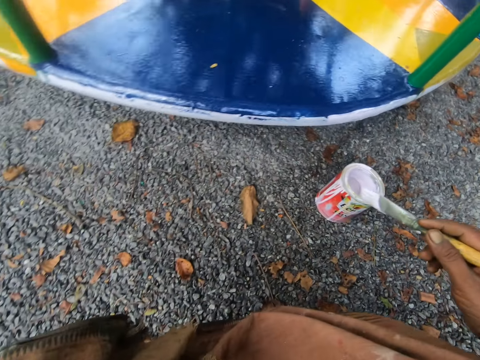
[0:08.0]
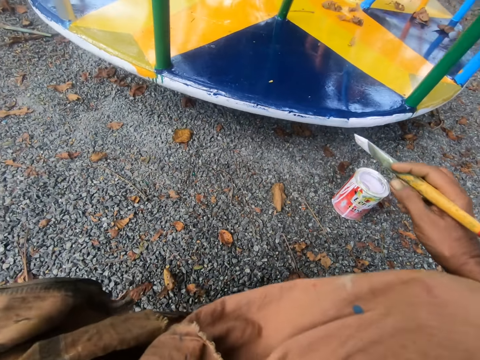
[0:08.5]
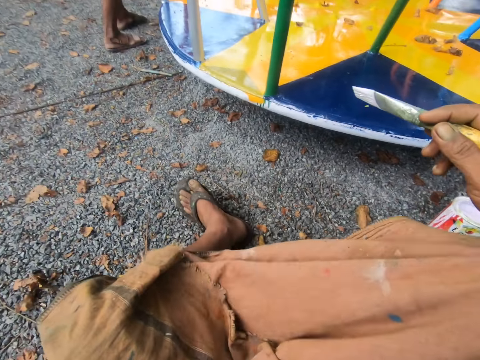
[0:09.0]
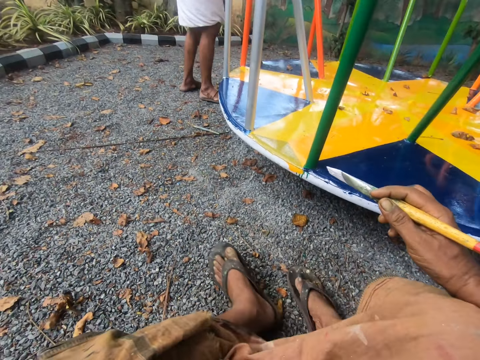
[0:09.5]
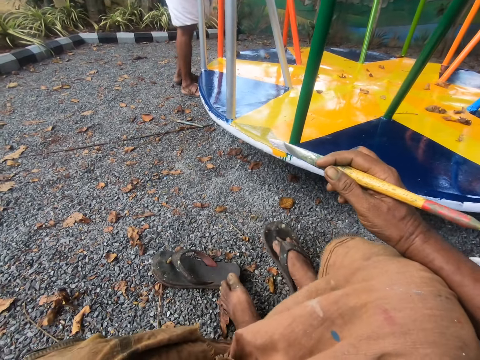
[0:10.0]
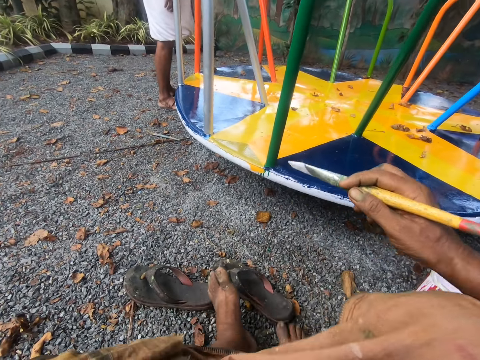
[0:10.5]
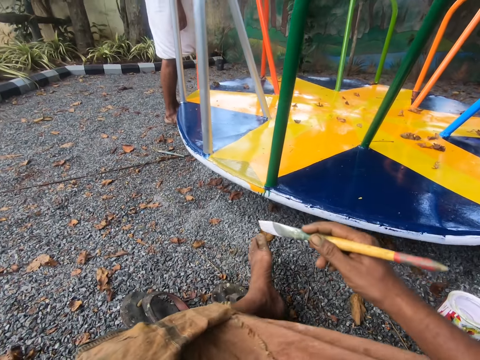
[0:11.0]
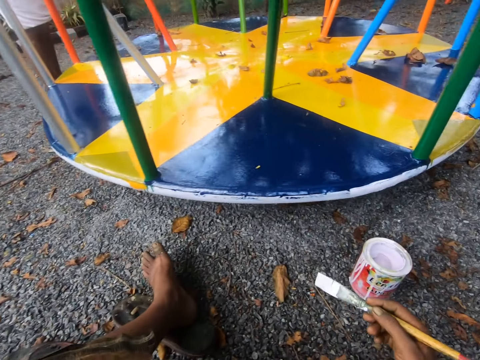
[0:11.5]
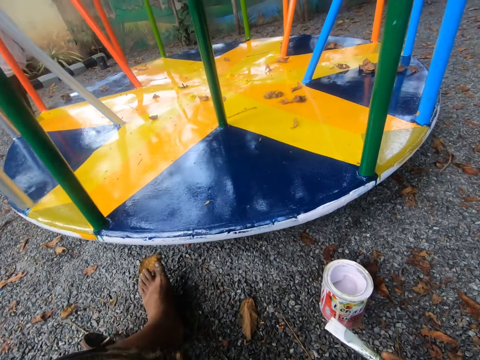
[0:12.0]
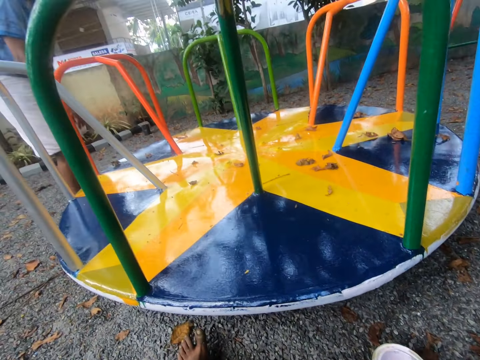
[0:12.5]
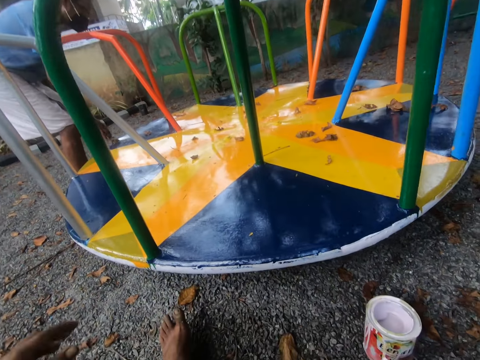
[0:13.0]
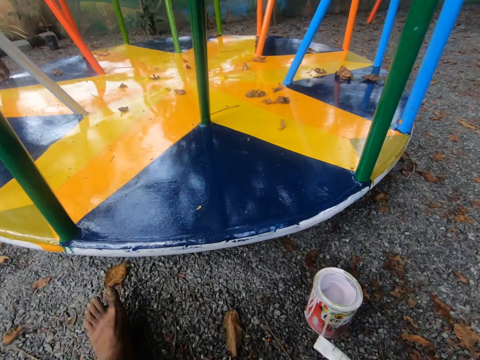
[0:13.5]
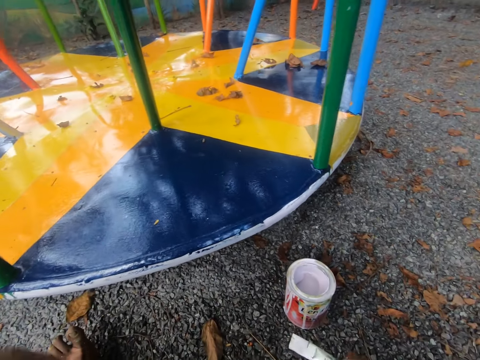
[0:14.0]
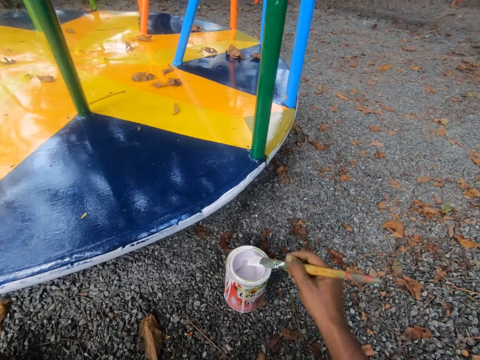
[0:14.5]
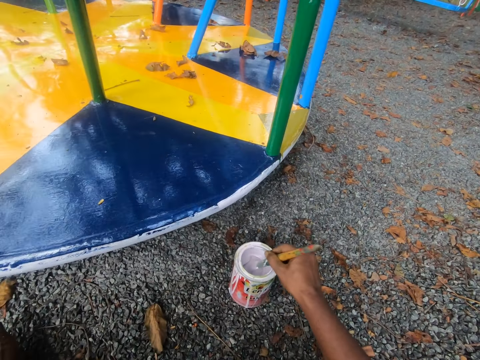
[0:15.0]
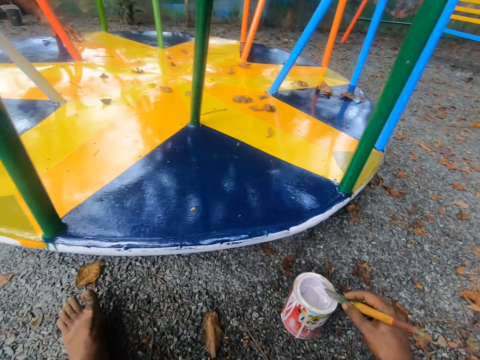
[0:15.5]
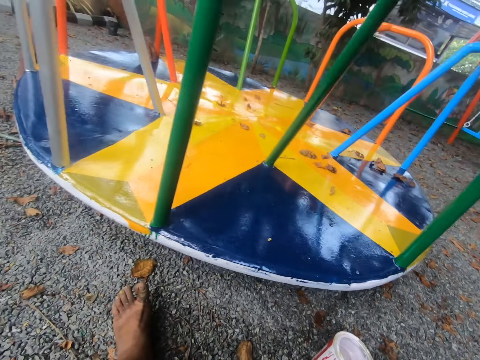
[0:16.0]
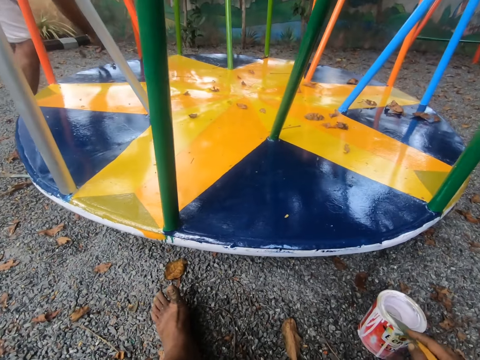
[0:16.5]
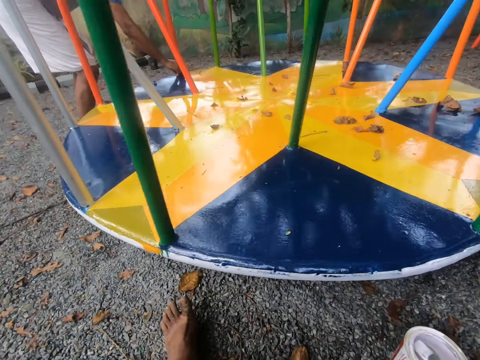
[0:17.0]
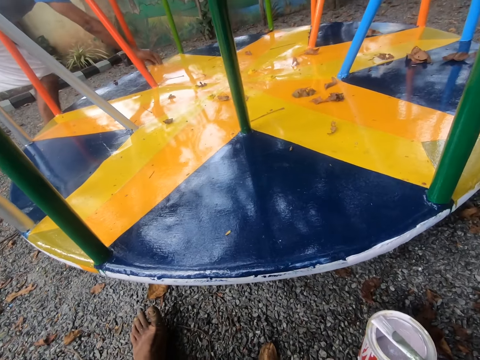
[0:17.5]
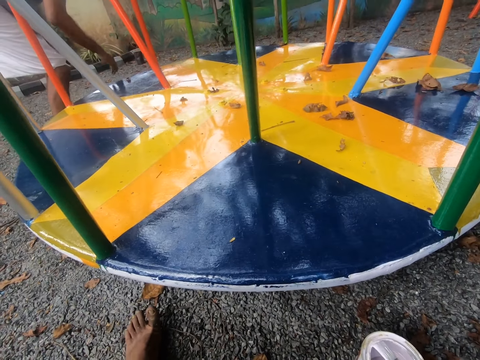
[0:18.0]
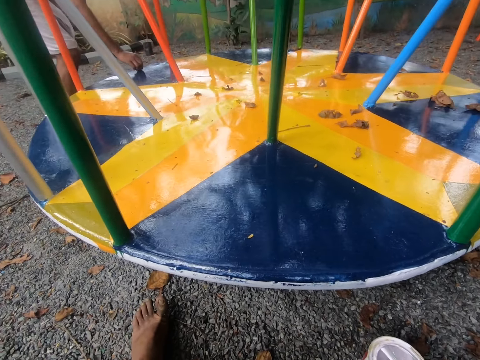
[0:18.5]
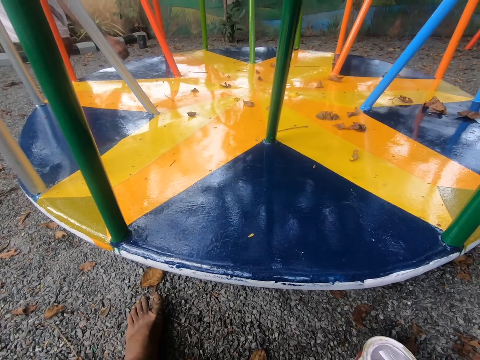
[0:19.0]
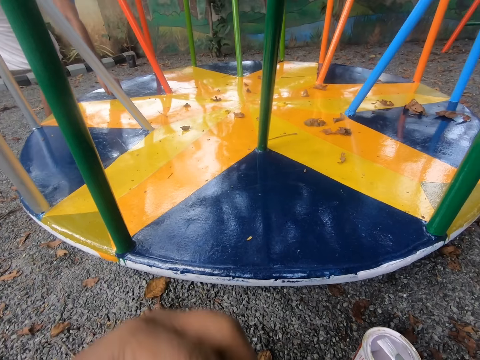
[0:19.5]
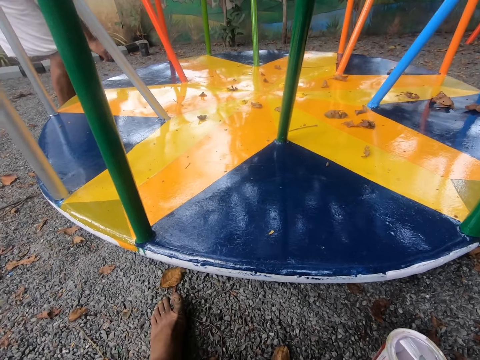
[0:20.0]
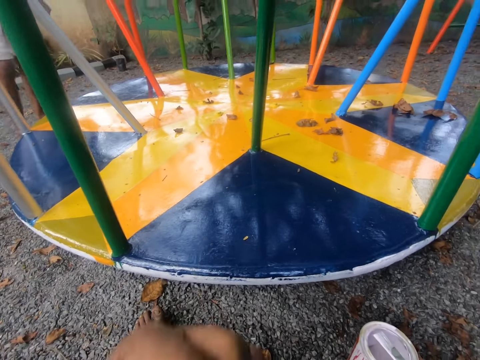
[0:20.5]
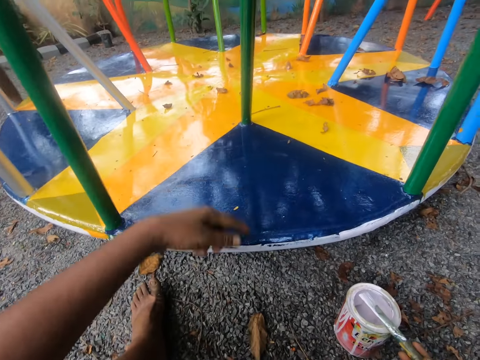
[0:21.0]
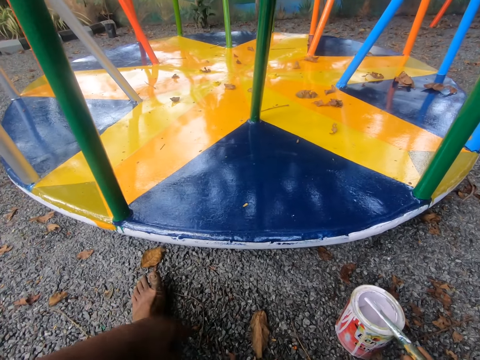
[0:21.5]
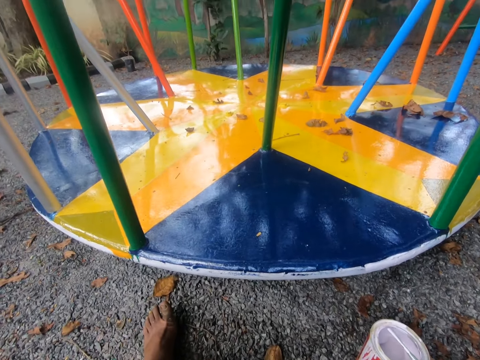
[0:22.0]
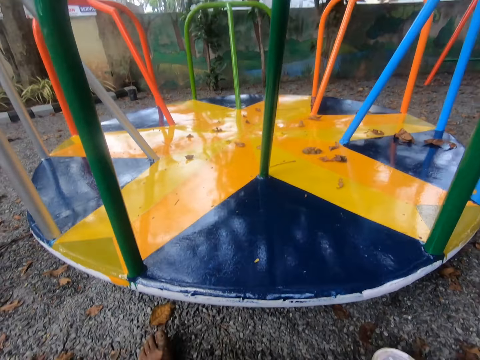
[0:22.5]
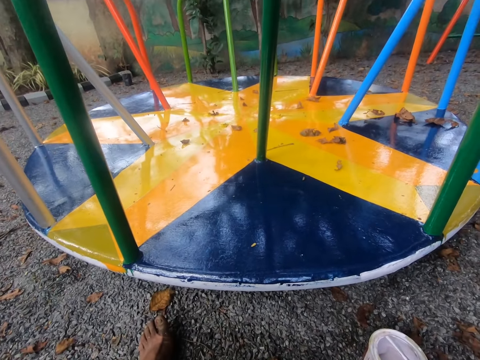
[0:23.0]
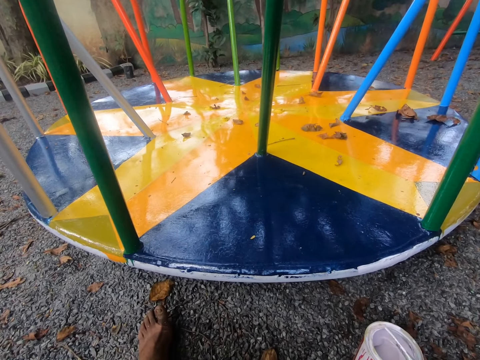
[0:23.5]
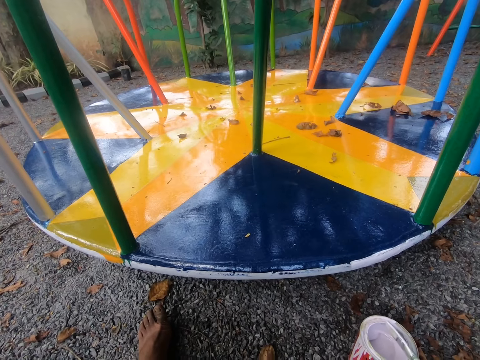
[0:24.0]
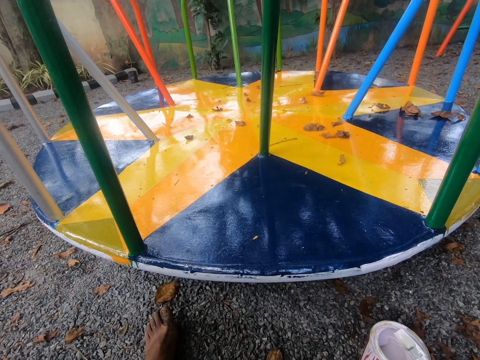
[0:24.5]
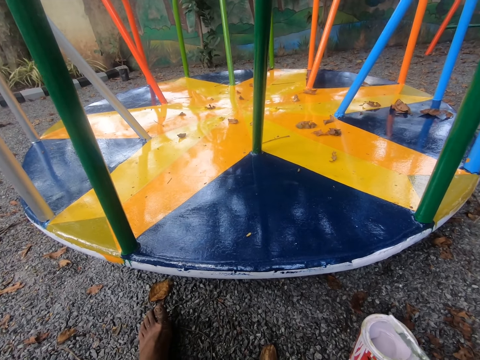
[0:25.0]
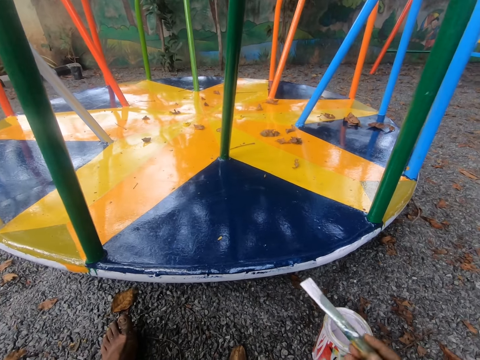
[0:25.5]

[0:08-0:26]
The camera wearer stretches out his legs. He takes off his left slipper and takes off his right slipper. He talks to a man. He dips the paint brush in the paint can. He looks at the merry go round. The man removes the dry leaves on the merry go round. The camera wearer points forward at the merry go round with his left index finger. The man walks away. The man talks to the camera wearer.

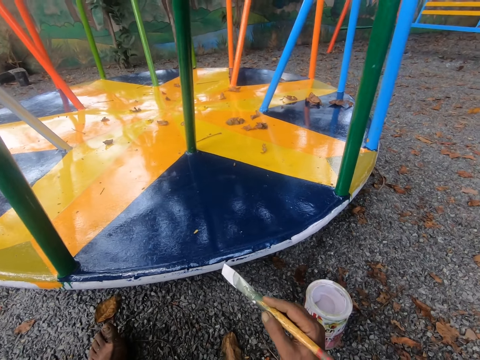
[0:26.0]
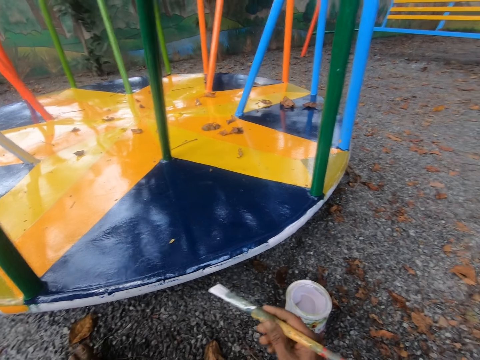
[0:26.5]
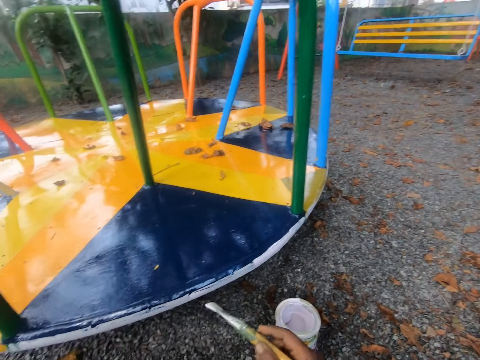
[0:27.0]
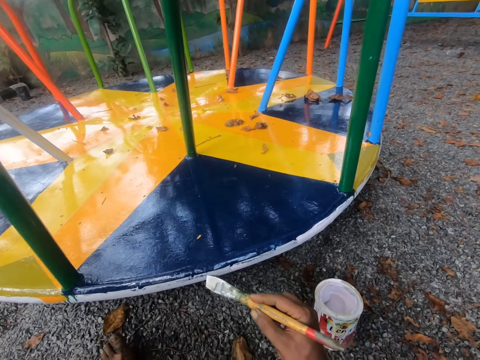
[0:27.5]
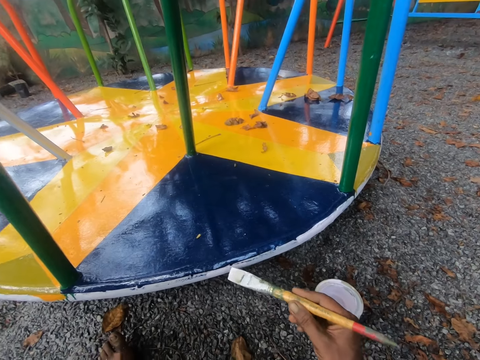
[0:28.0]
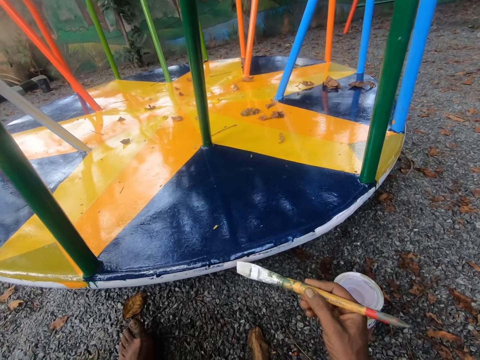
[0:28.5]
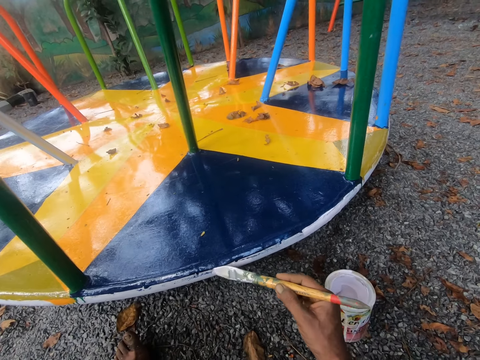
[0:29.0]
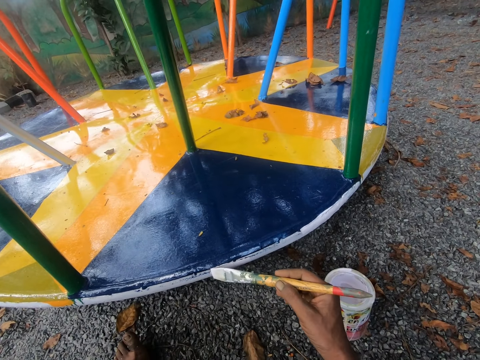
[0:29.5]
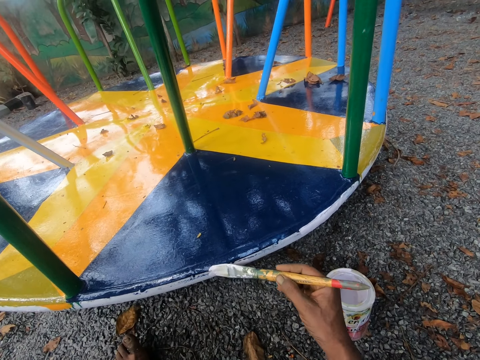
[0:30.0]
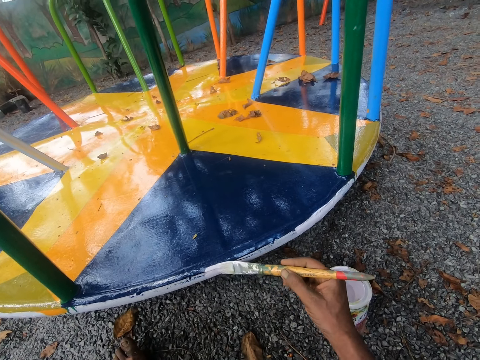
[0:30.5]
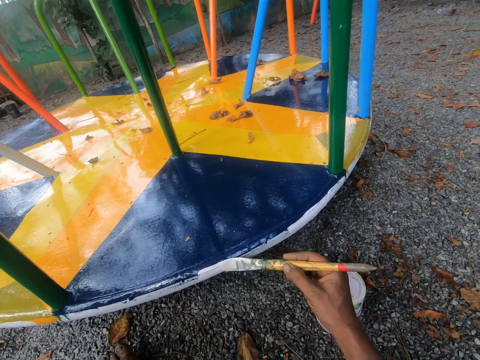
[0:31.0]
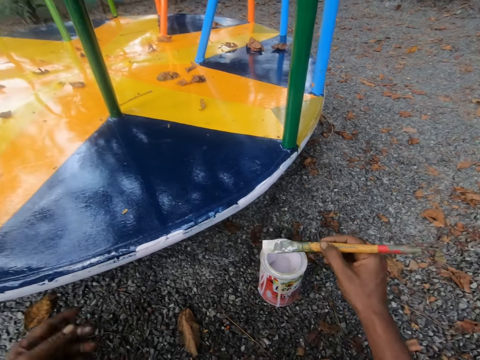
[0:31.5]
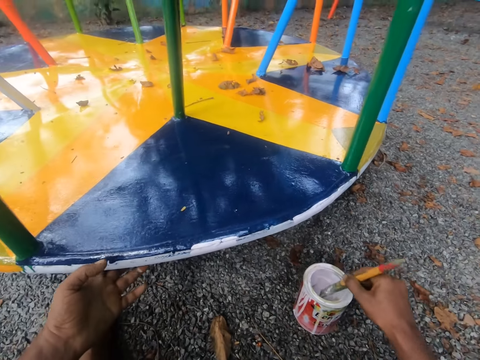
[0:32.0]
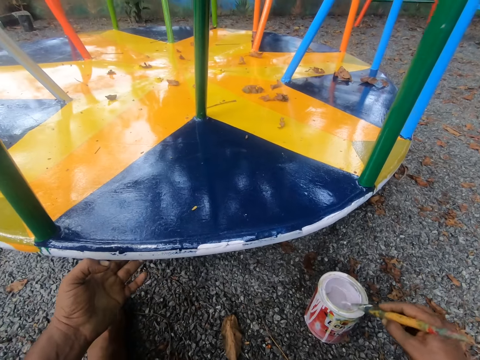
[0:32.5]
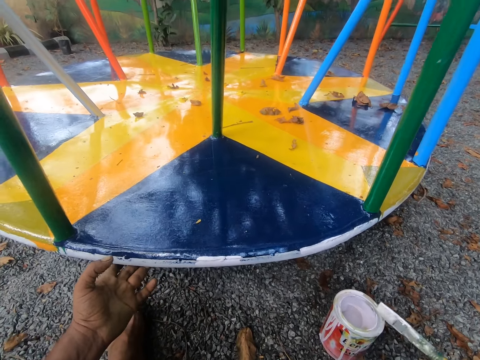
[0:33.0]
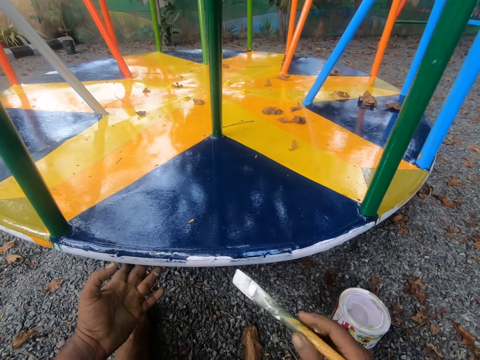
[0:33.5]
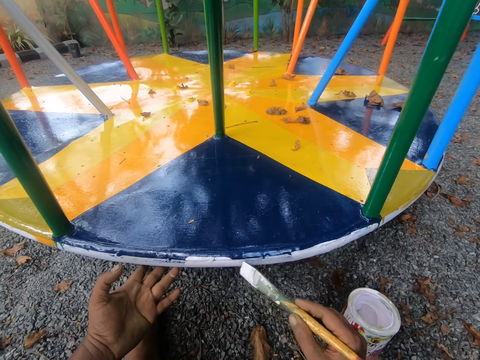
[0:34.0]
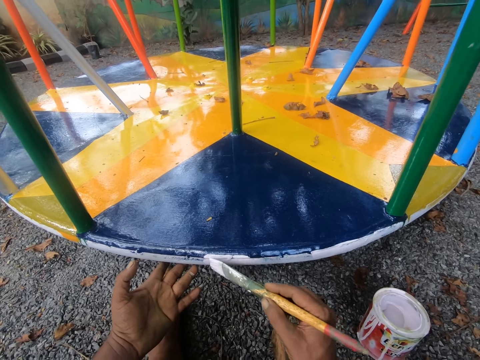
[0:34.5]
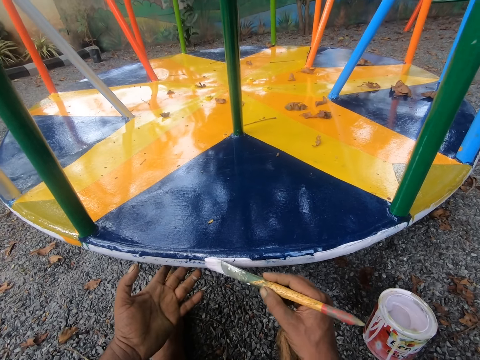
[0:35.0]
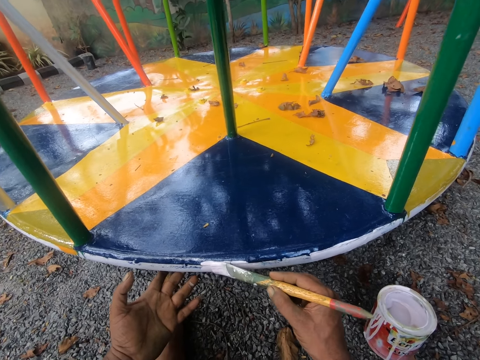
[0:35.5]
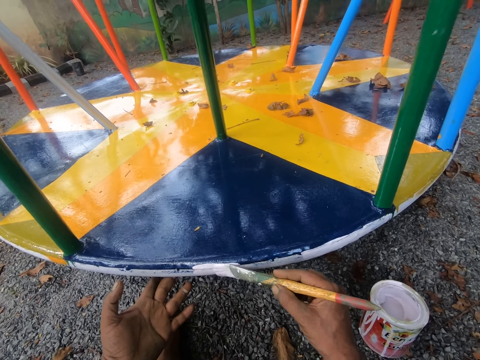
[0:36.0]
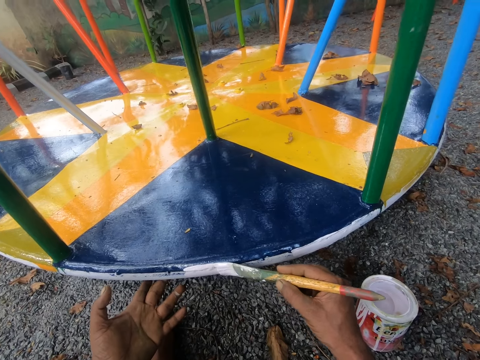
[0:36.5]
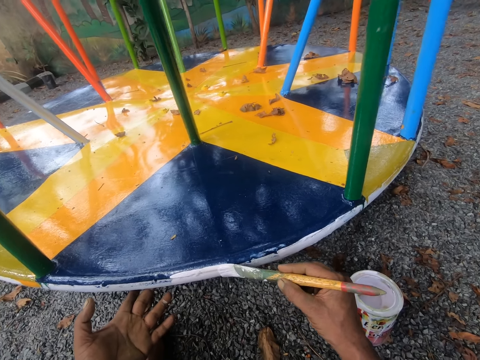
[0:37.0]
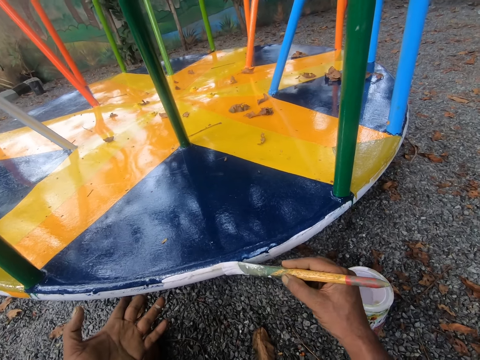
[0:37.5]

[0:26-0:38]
The camera wearer paints the merry go round with the brush. He holds the merry go round with his left hand. He dips the paint brush in the paint can. He moves the merry go round to the left. He paints the merry go round with the brush. He talks to a man.
